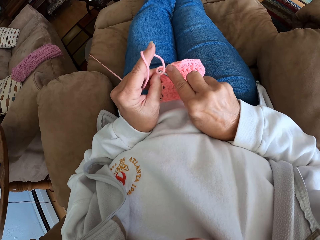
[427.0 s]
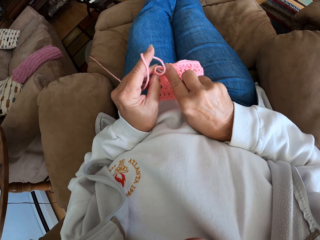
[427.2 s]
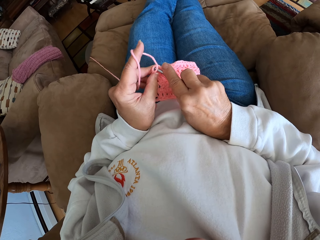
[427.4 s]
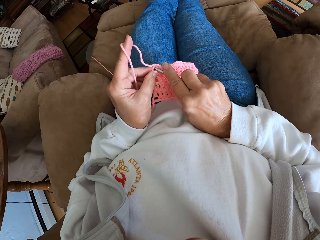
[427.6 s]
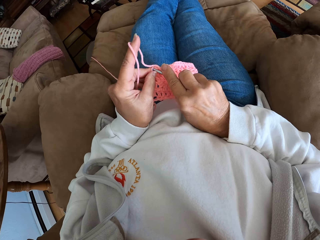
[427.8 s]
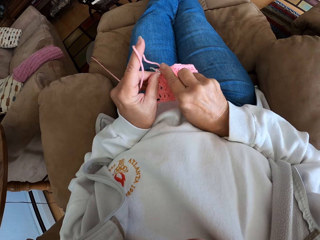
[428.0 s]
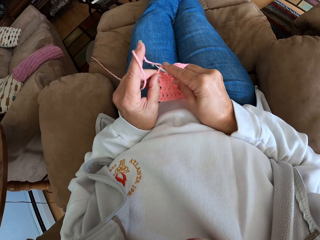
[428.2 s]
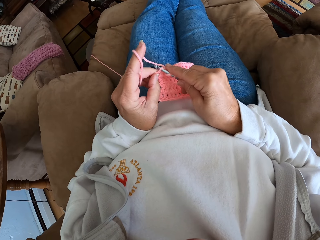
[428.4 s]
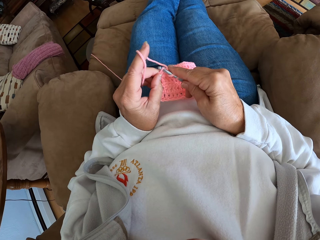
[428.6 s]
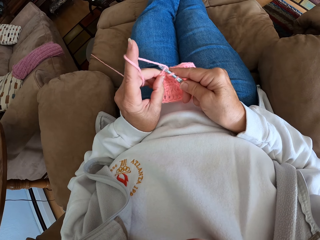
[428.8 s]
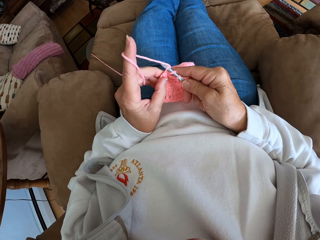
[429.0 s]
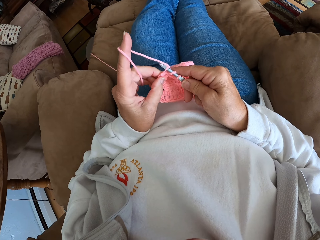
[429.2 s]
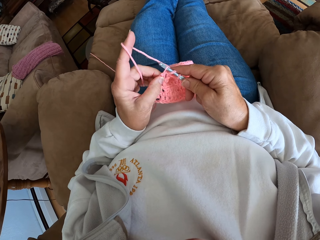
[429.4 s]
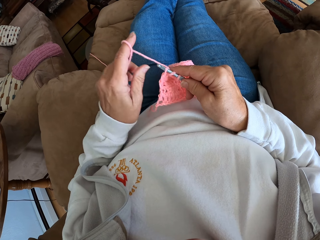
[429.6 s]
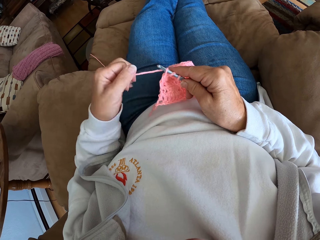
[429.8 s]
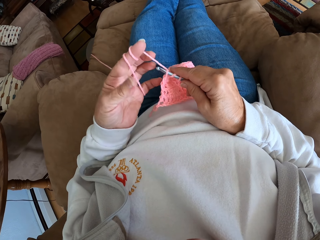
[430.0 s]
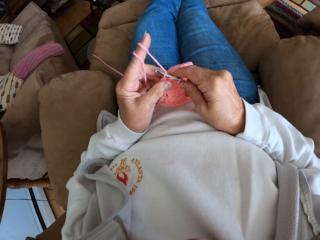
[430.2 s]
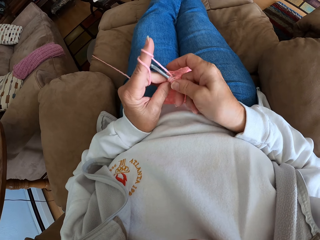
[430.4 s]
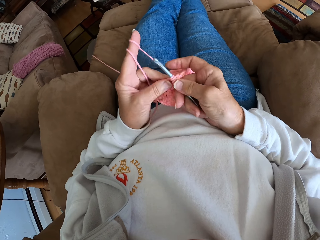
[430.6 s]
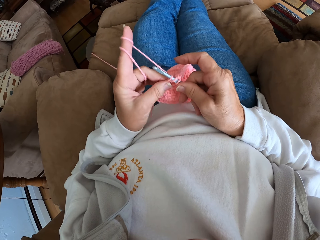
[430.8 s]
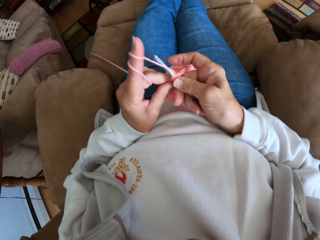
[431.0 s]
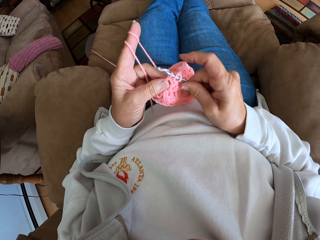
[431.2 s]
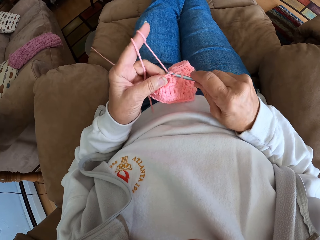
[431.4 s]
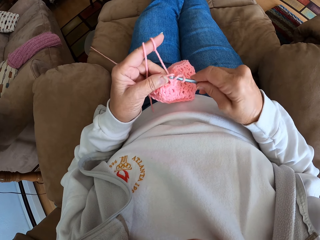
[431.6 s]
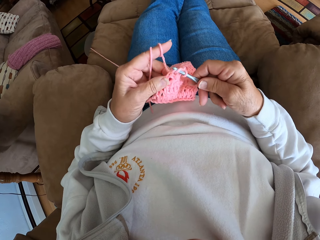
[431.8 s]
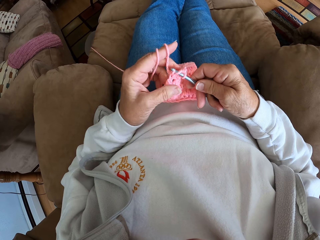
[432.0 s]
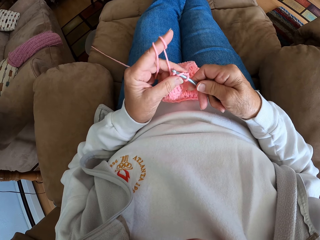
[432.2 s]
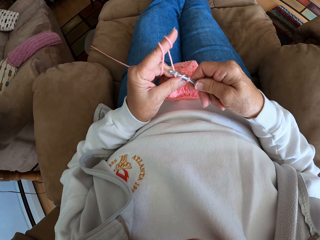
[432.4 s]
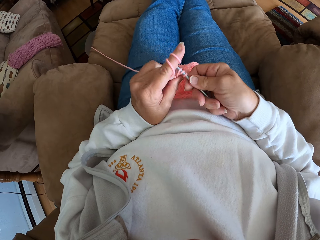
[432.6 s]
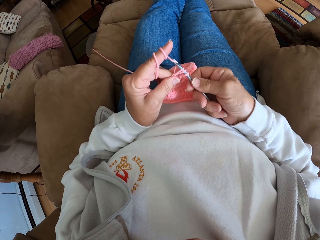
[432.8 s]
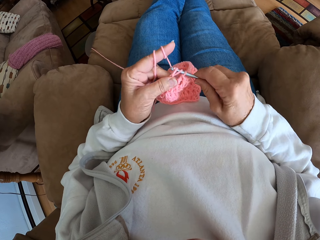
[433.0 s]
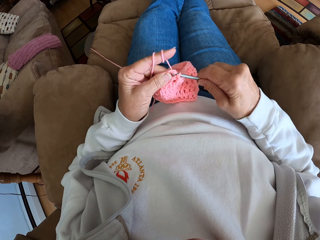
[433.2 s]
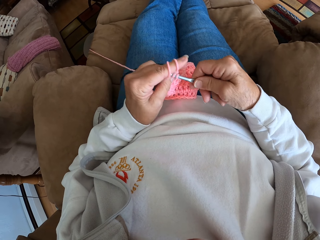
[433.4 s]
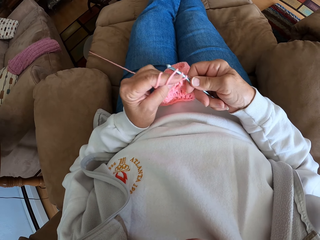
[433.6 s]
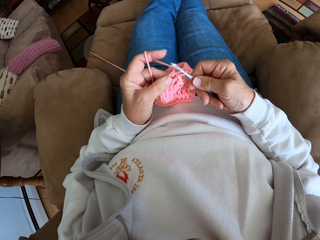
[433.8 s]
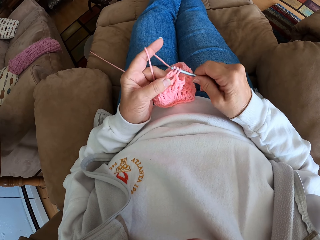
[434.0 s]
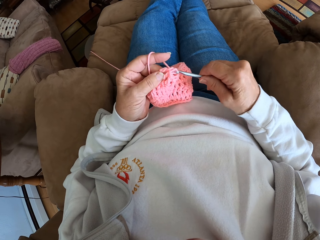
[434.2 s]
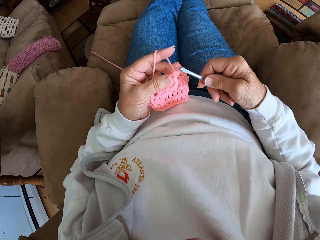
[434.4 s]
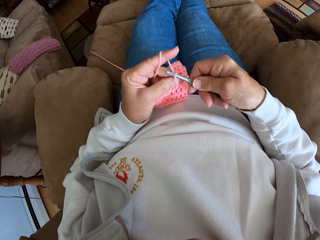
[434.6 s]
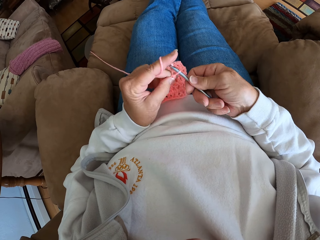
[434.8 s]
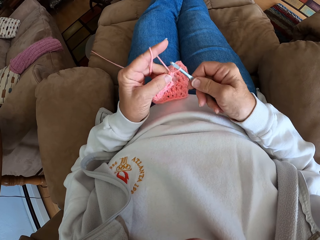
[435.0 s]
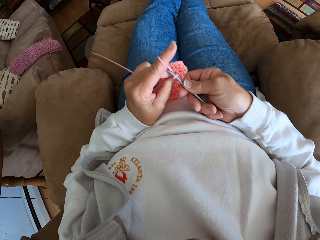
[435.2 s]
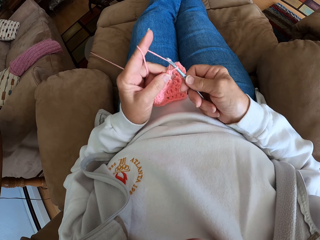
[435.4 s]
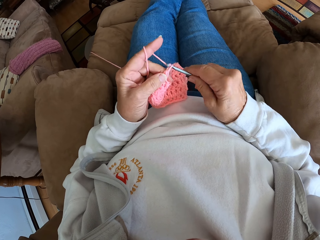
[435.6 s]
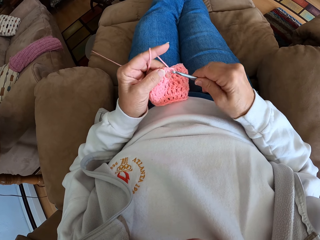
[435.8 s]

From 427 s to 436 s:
The camera wearer crochets with the yarn.

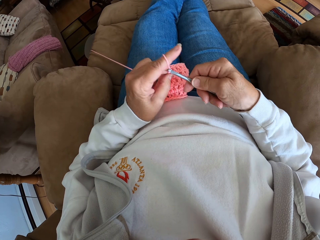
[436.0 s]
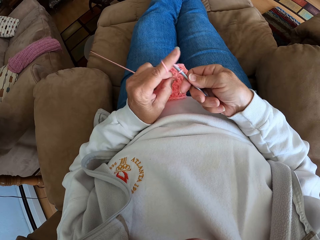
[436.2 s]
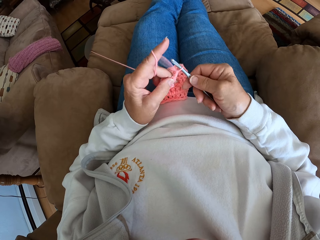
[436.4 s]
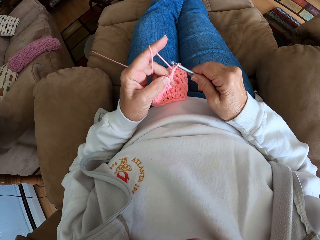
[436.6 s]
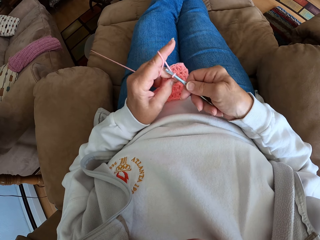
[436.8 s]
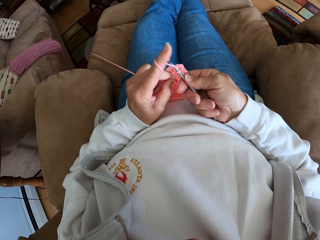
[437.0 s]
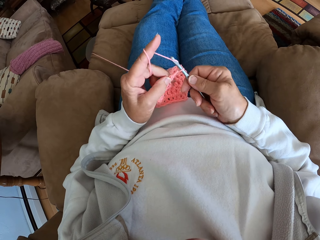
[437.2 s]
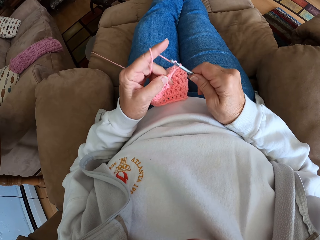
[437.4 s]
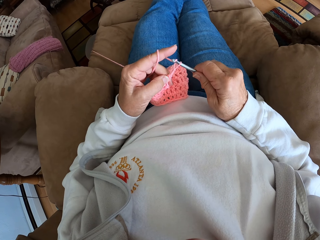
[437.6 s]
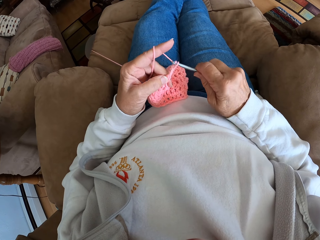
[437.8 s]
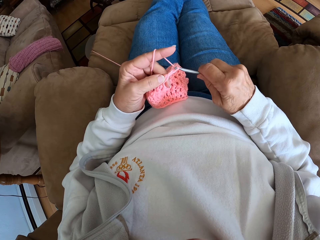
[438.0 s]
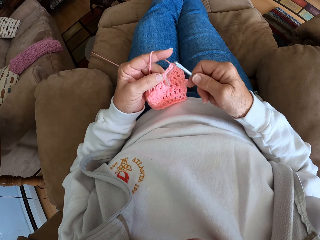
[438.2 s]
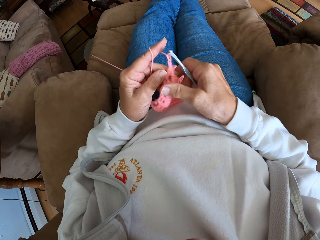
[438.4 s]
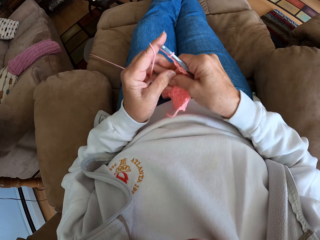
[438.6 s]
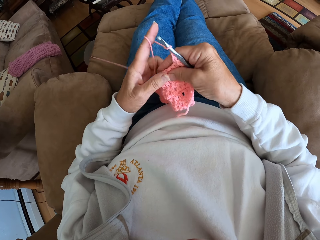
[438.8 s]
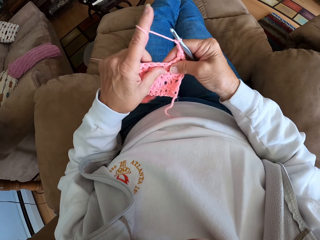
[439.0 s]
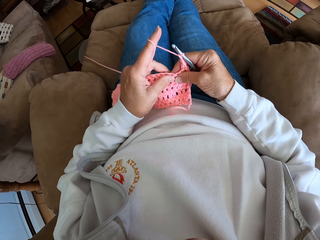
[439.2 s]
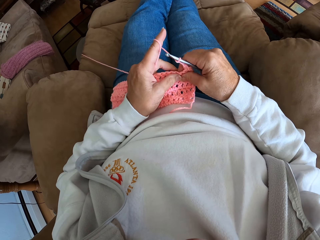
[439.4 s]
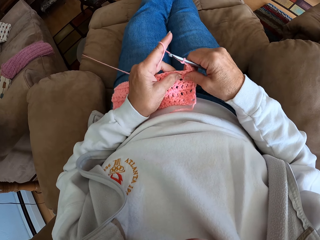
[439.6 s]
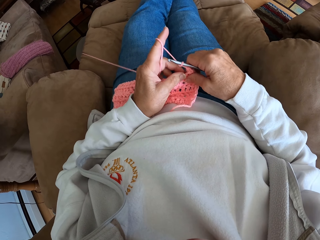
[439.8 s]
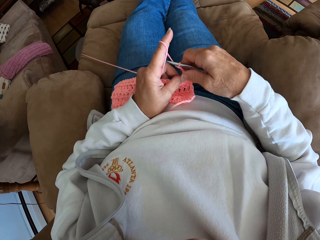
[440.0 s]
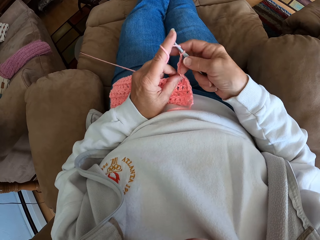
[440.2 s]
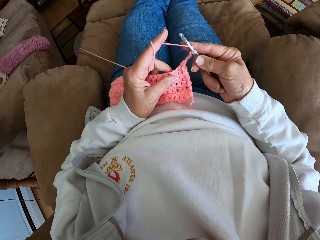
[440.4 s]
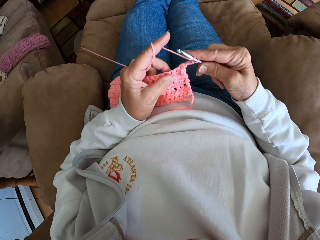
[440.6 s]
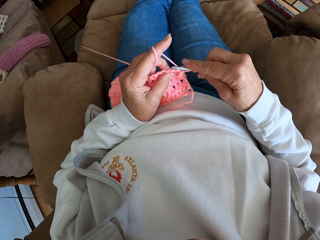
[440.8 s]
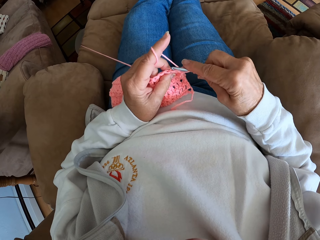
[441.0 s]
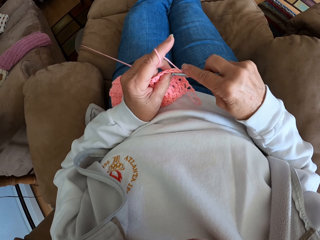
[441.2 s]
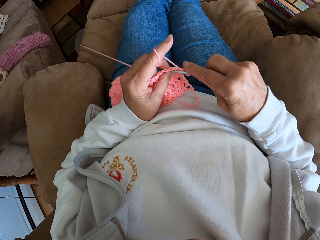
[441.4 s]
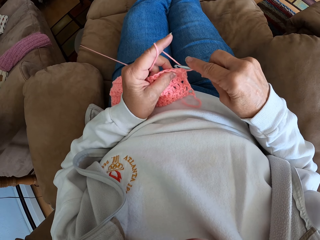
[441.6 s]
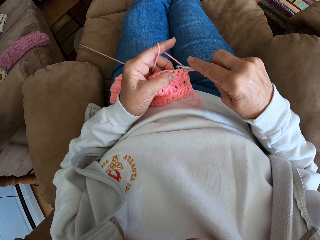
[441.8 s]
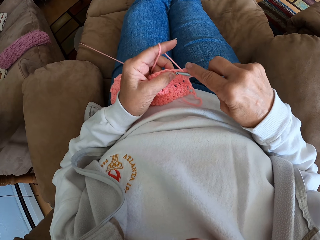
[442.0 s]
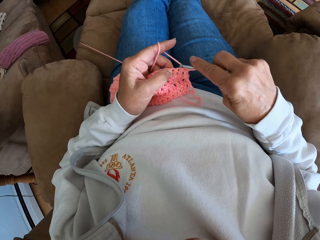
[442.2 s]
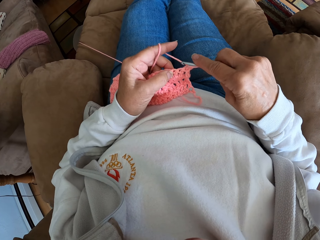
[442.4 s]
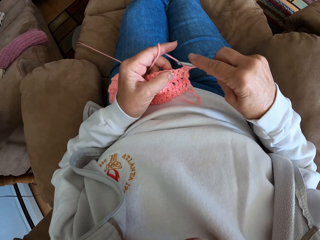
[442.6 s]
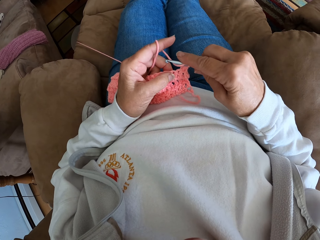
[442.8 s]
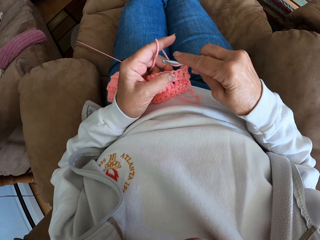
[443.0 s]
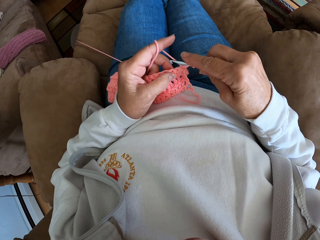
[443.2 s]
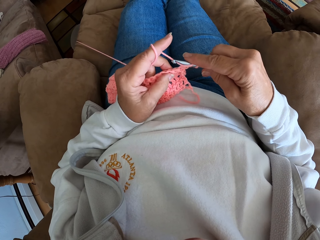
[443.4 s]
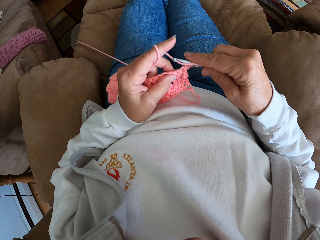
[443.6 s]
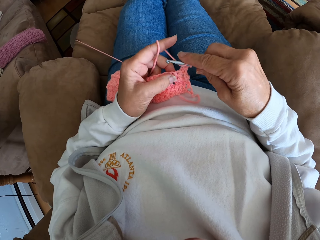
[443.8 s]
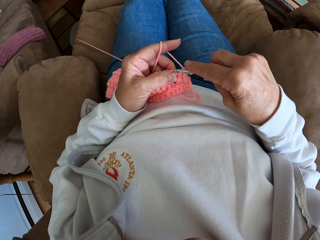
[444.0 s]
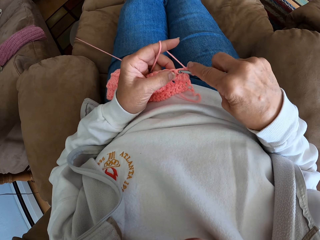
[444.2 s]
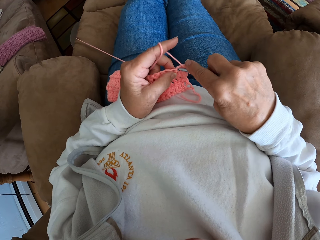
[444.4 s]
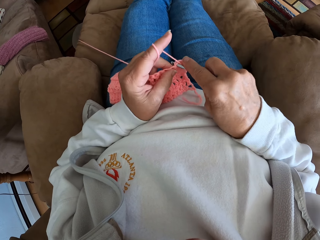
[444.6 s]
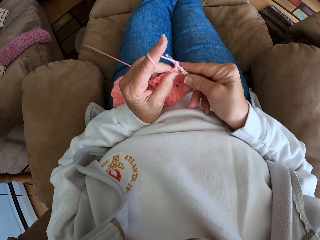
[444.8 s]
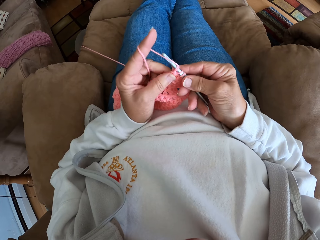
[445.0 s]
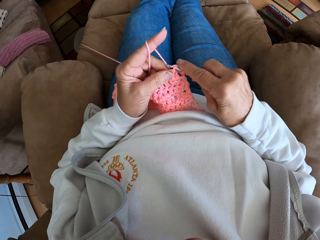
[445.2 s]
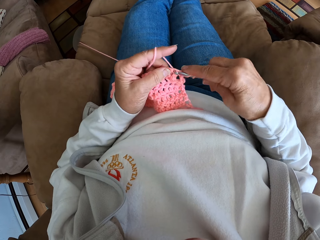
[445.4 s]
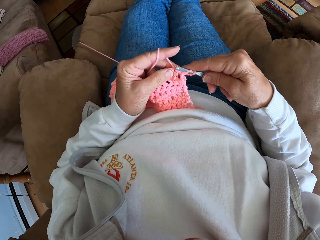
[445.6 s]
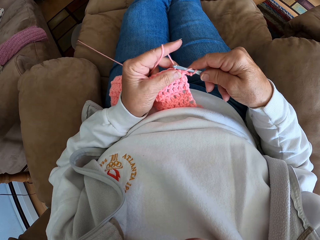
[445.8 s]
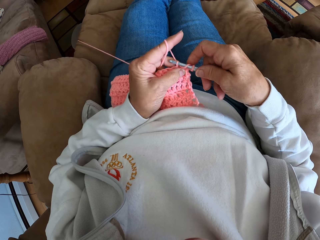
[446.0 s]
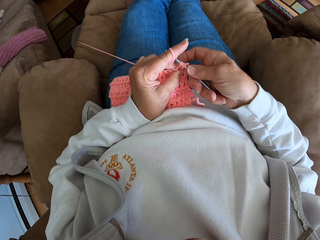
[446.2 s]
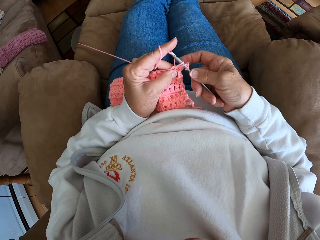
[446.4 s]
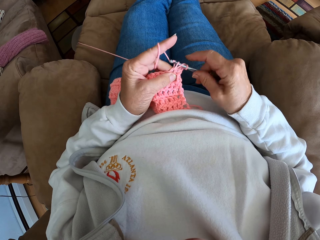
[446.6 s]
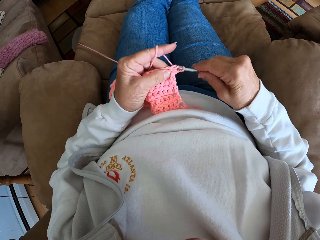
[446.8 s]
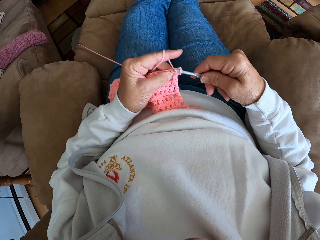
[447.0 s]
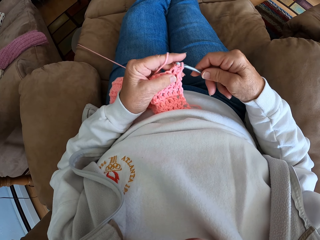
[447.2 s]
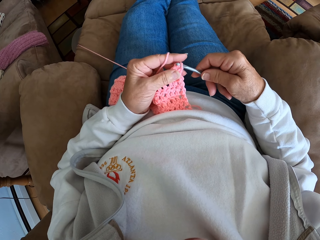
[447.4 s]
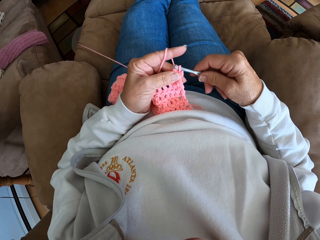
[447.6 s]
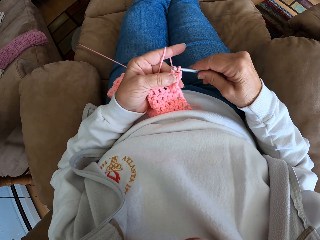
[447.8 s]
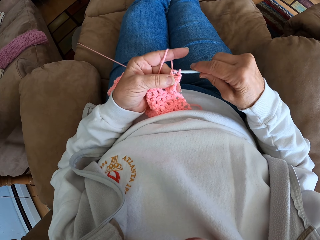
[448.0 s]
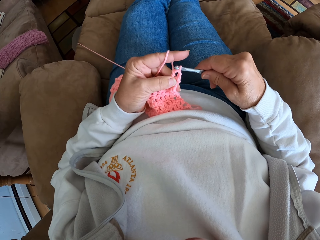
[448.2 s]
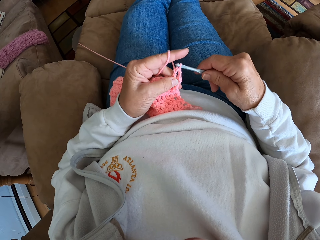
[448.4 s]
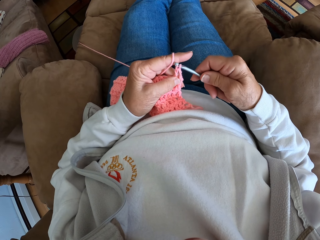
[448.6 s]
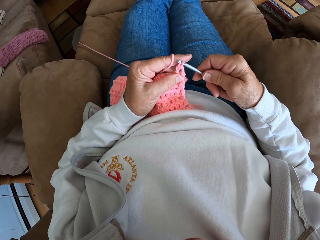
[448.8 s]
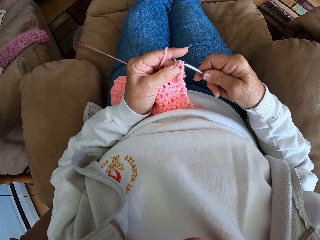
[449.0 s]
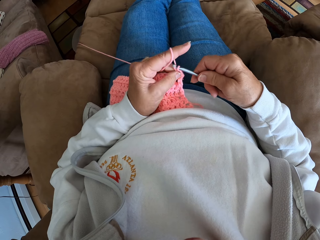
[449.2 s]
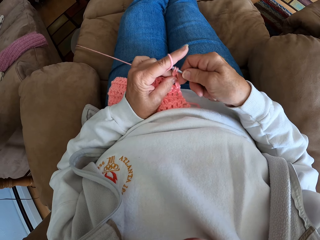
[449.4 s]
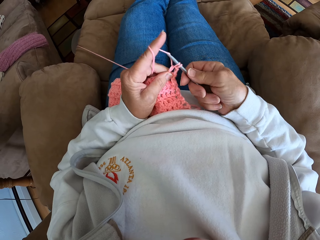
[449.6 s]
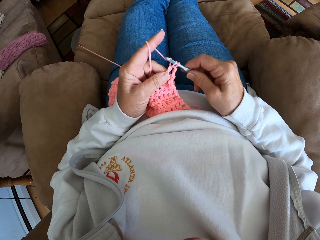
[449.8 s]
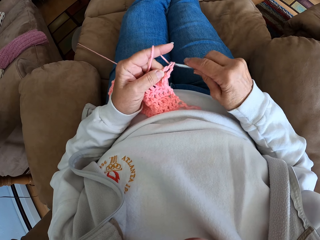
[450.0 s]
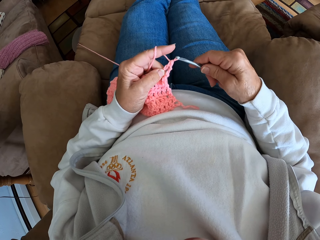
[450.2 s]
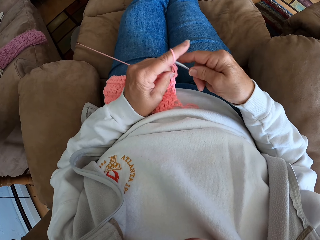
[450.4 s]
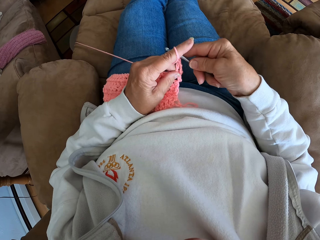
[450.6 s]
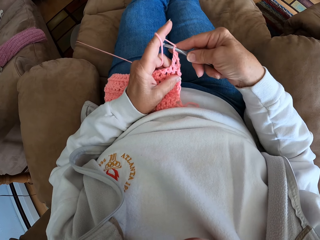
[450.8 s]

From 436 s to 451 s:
The camera wearer adjusts the pink crocheted fabric. They crochet with the yarn.
